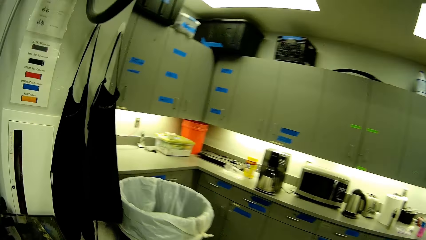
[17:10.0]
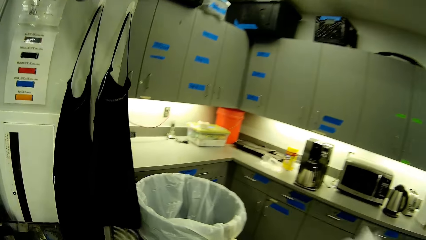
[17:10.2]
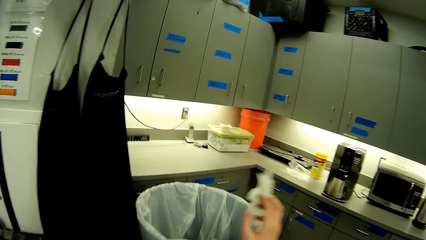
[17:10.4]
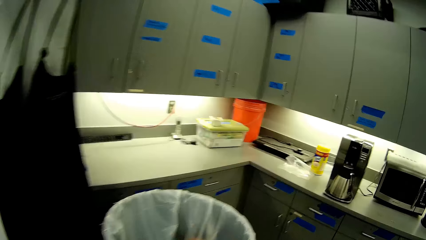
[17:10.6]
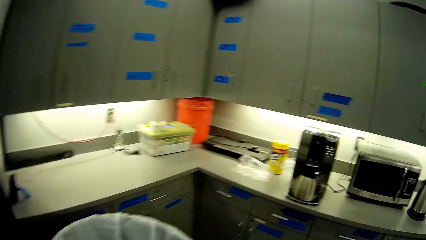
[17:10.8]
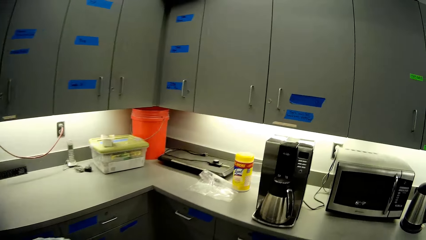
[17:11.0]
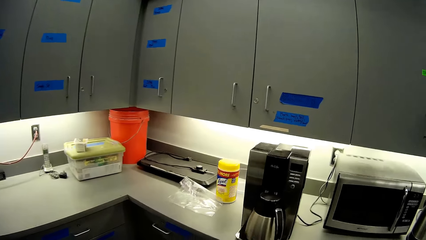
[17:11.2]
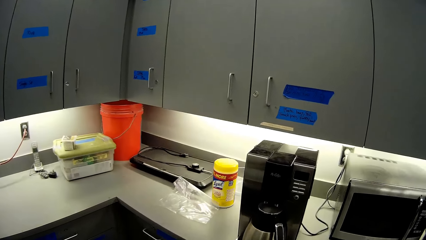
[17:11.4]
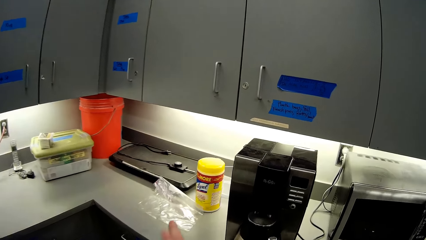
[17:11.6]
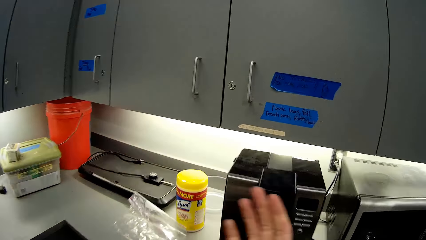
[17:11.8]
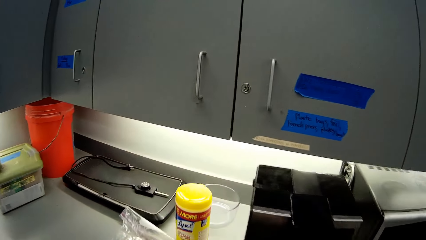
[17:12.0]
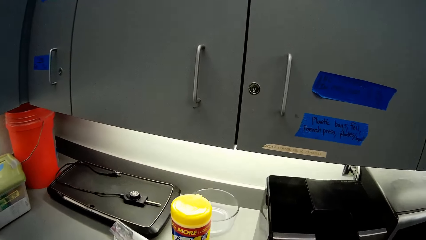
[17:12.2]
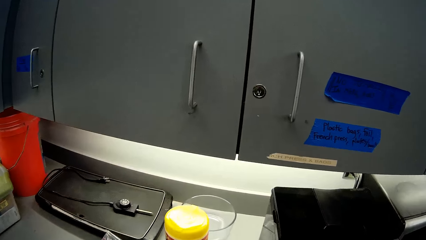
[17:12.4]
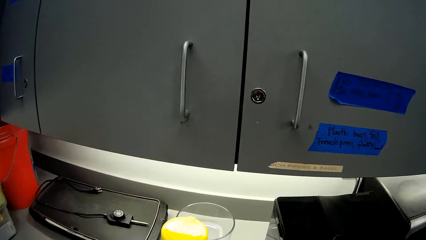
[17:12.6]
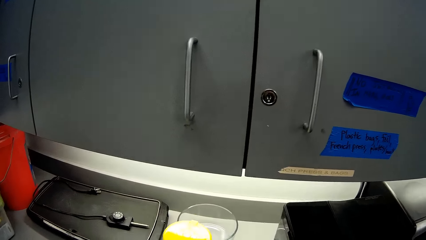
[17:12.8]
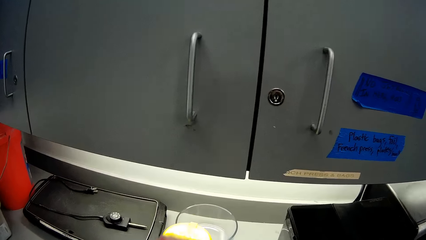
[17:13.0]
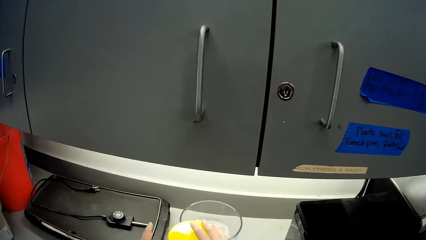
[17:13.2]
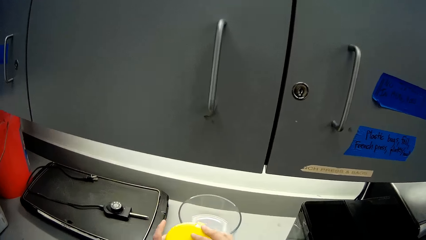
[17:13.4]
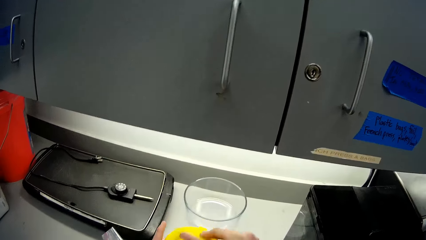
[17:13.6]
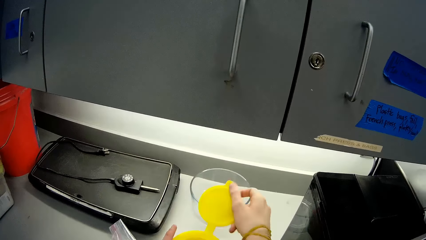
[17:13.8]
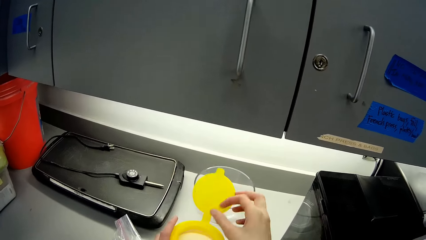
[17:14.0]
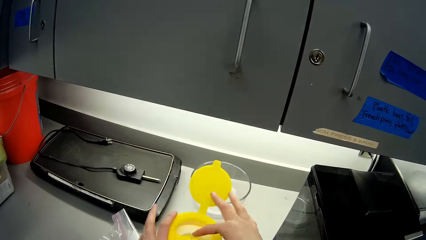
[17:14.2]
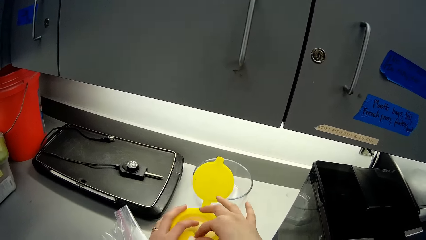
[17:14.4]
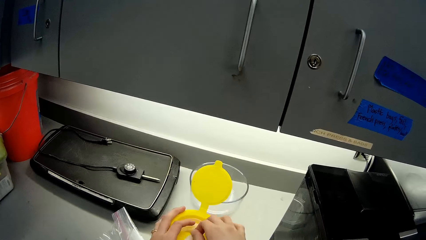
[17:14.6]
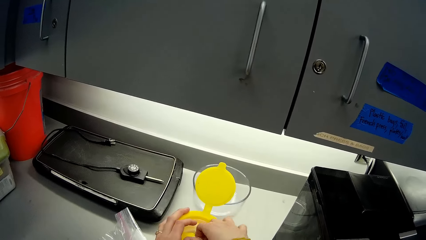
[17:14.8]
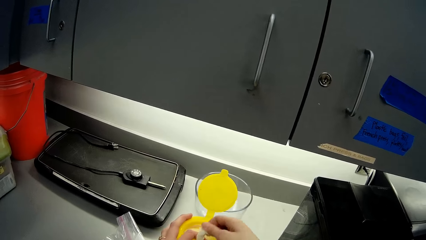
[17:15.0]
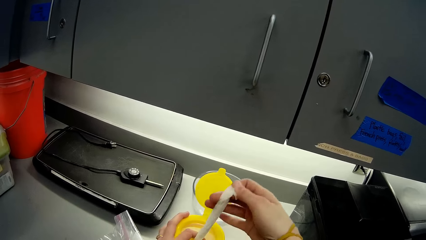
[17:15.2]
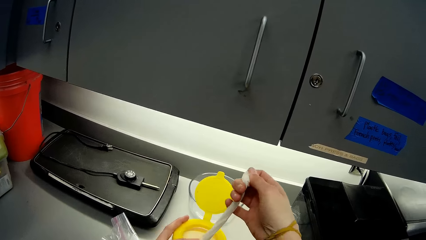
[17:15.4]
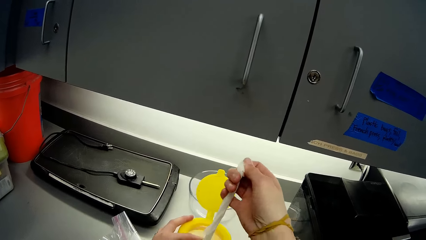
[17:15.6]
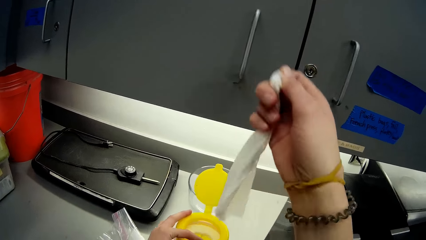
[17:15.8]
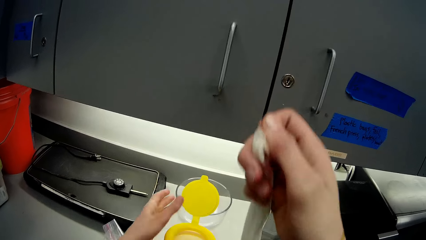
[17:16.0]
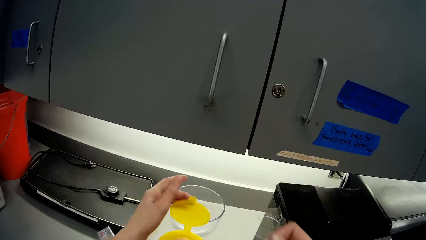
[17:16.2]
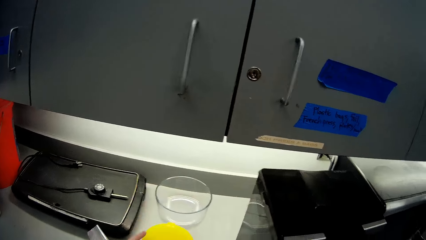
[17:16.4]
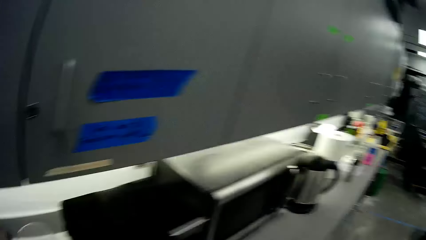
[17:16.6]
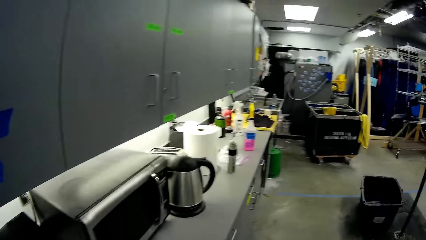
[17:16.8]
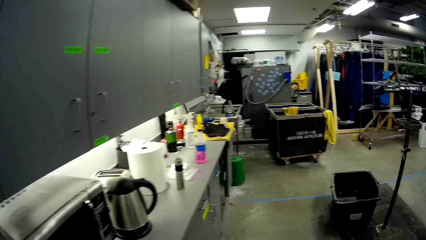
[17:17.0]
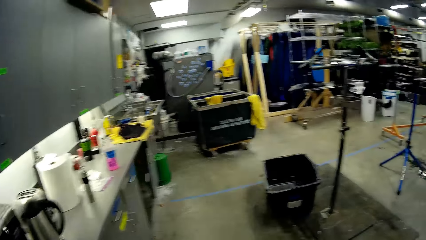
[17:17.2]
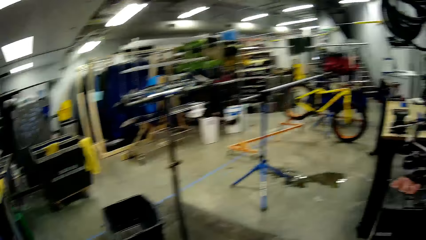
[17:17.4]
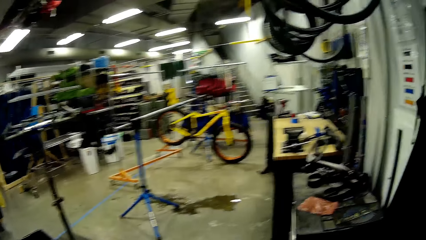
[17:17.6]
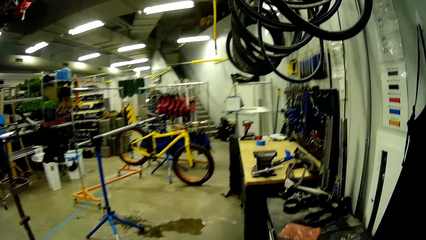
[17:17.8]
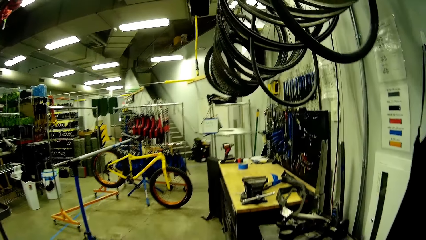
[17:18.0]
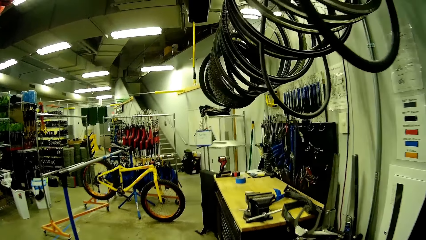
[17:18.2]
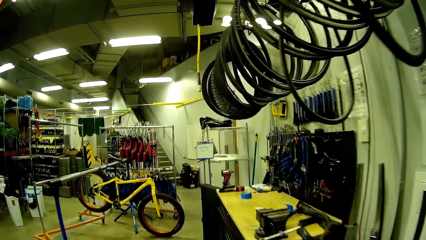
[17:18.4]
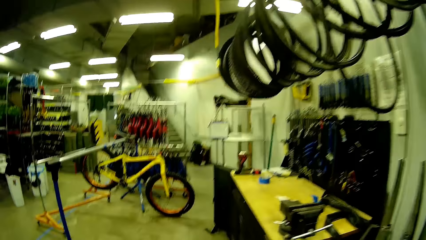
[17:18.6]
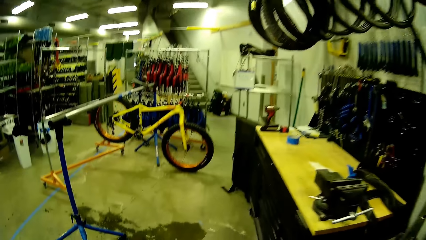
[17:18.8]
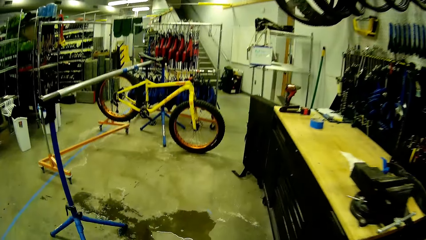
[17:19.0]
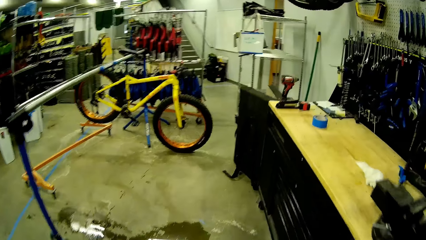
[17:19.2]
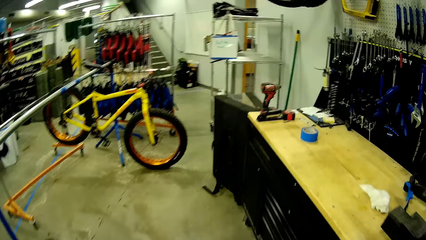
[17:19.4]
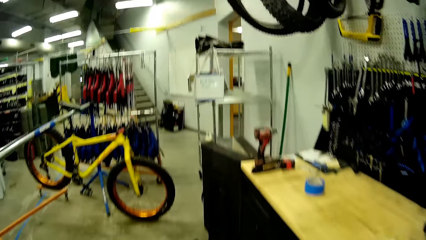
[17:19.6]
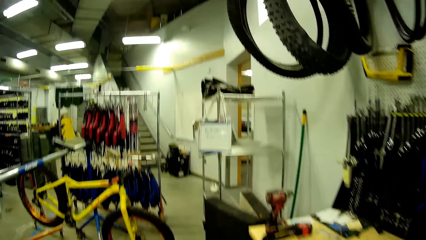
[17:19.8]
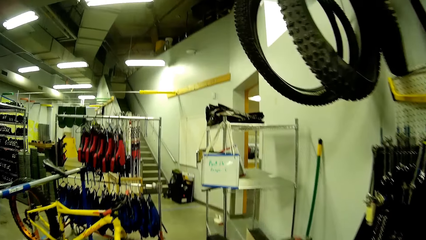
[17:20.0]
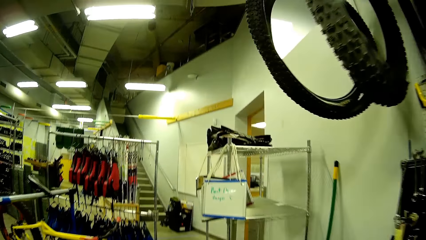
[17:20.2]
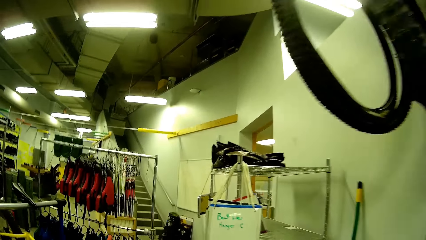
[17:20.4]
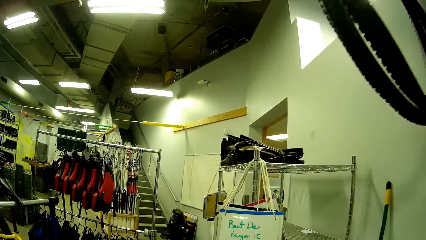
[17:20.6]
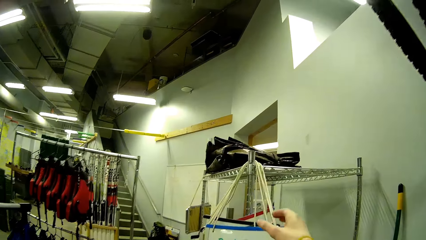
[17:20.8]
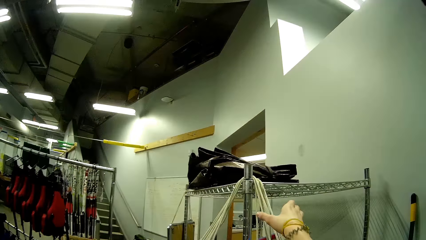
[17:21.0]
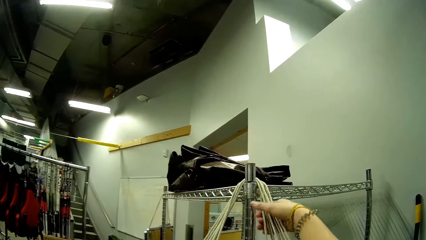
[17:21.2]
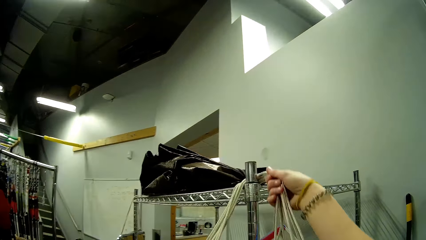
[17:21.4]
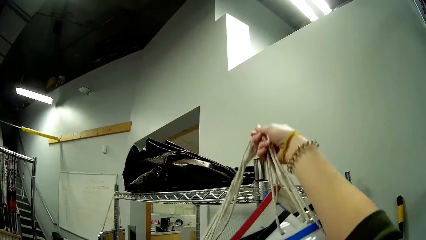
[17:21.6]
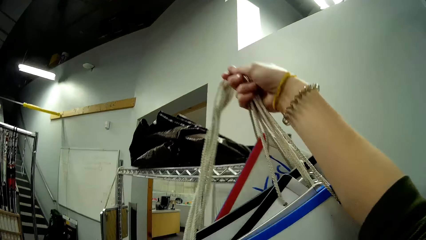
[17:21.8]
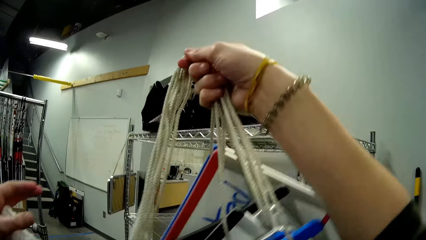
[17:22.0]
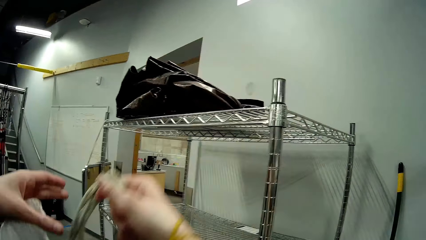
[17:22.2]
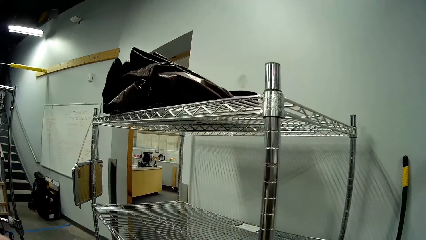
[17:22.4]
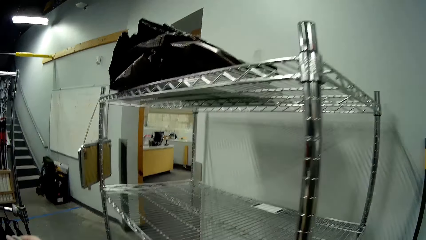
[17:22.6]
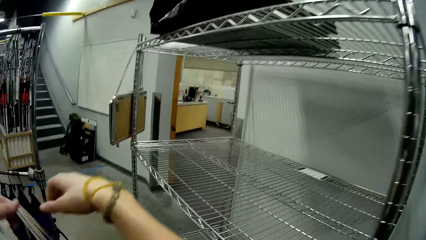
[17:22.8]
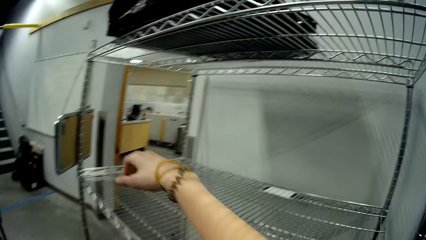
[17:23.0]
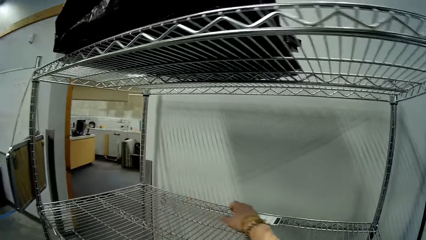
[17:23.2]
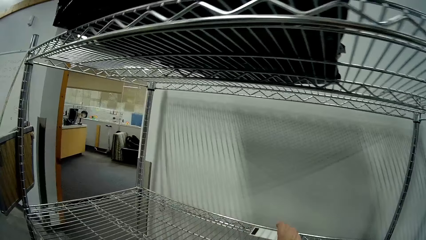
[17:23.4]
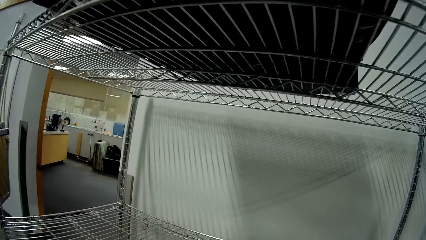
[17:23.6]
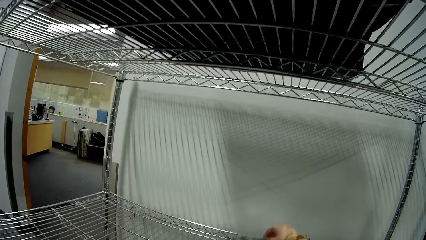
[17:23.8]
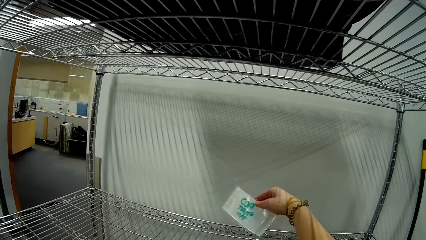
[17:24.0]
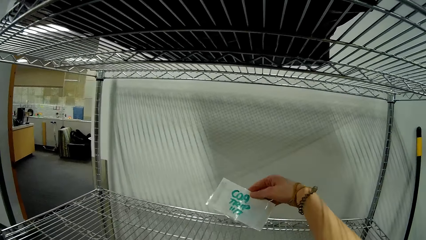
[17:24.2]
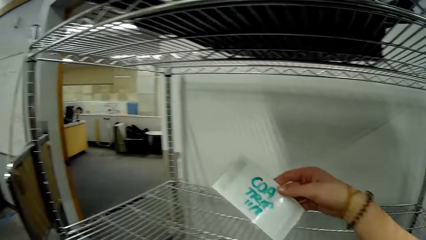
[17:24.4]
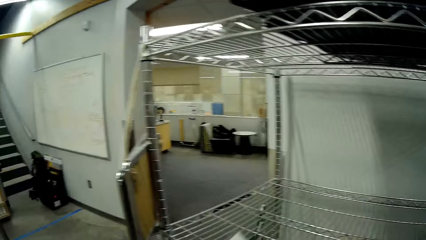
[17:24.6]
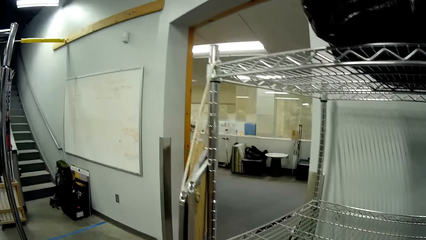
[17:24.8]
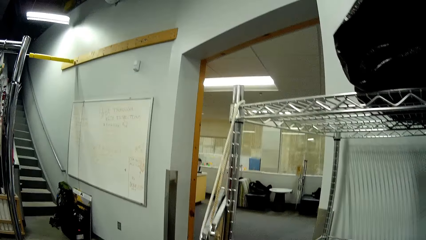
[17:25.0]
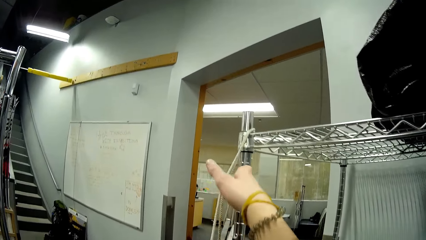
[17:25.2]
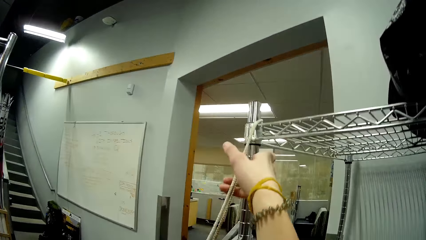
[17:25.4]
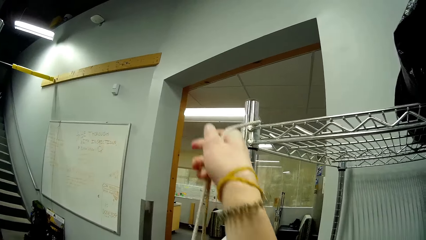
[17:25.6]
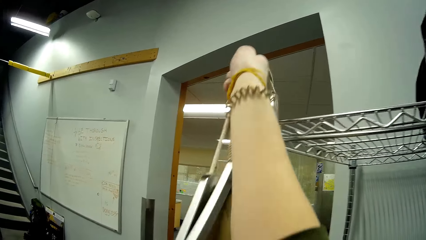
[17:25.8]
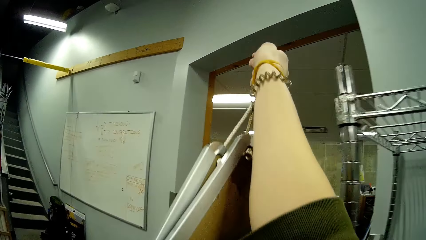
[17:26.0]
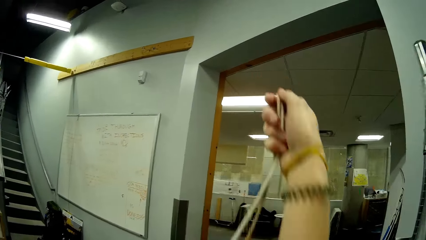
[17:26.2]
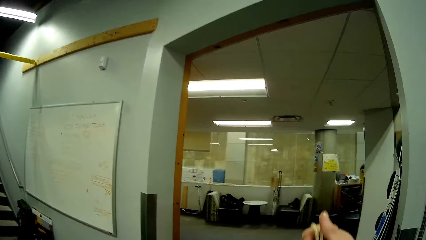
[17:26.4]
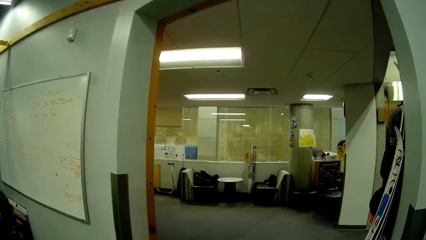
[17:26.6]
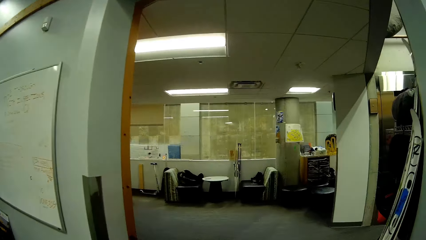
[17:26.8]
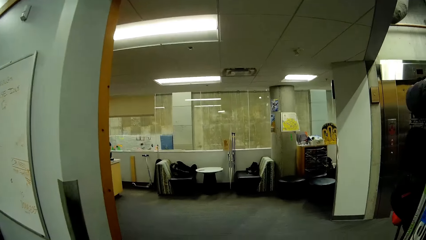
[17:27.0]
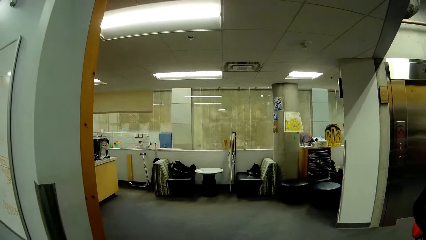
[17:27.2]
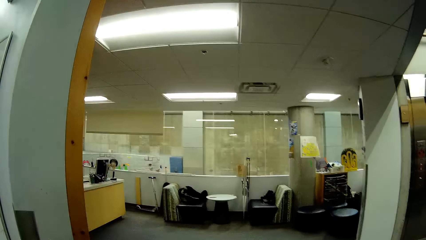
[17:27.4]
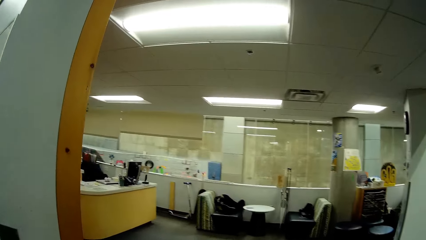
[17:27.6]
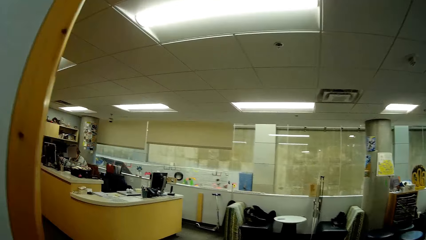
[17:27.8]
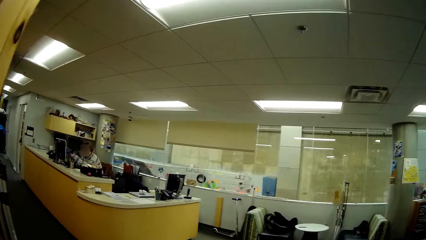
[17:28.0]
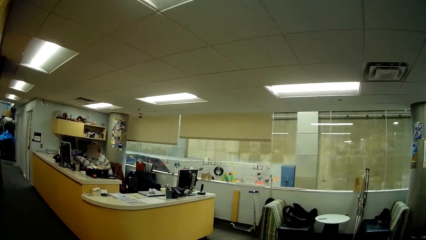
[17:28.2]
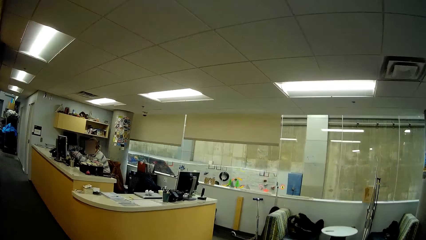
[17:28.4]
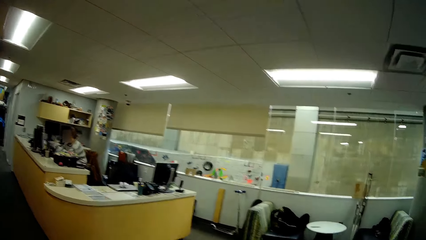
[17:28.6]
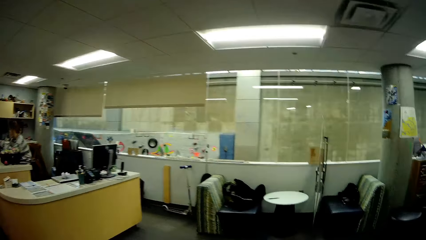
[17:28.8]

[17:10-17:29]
The camera wearer opens a wet wipes can. They pick the wet wipe from the can. They walk in the store. They pick white boards or tags from the shelf with the right hand. They walk in the store.
